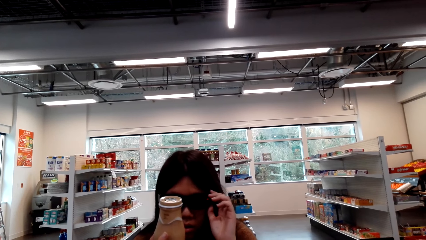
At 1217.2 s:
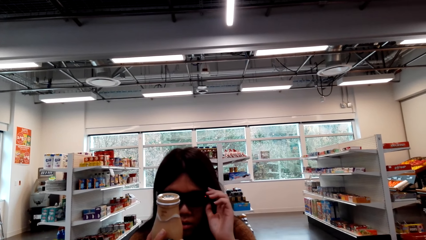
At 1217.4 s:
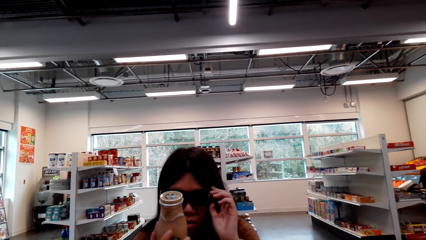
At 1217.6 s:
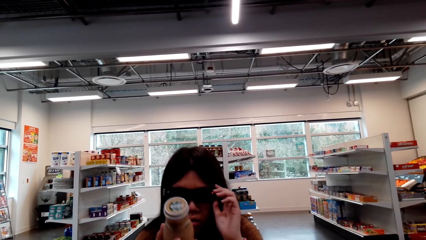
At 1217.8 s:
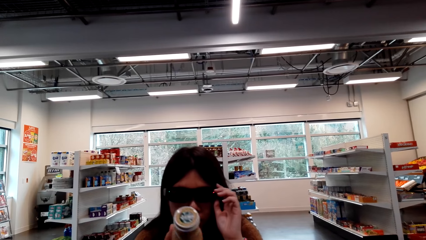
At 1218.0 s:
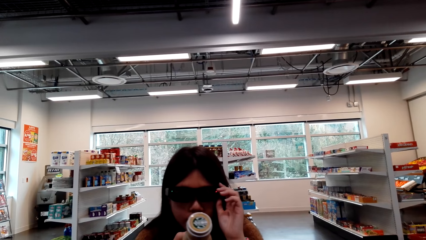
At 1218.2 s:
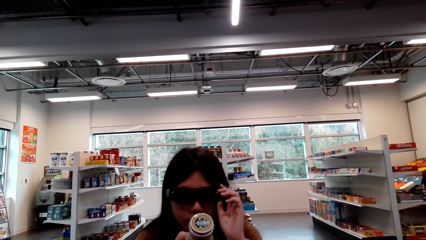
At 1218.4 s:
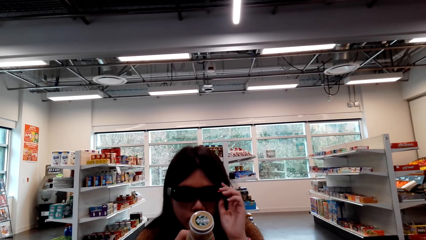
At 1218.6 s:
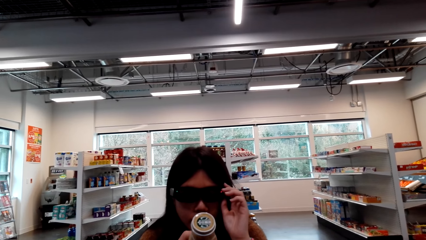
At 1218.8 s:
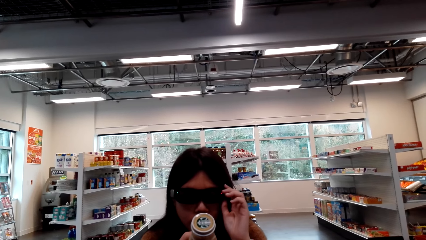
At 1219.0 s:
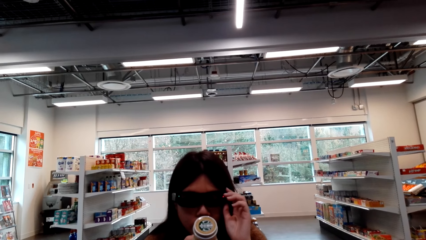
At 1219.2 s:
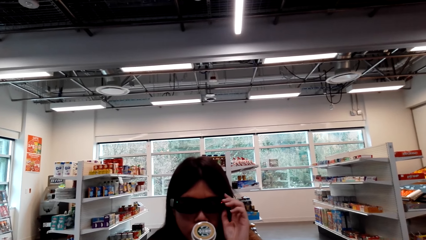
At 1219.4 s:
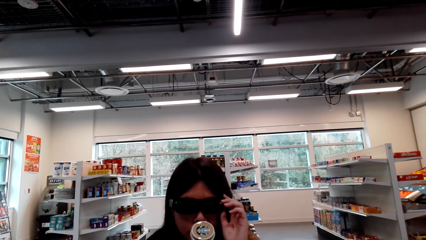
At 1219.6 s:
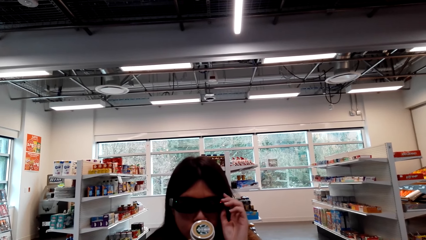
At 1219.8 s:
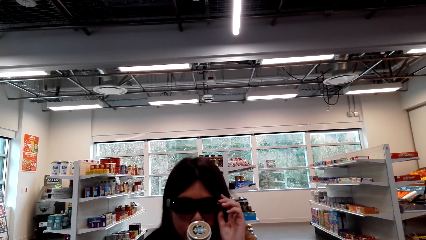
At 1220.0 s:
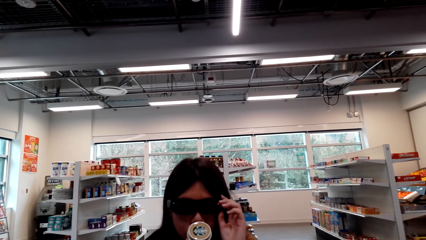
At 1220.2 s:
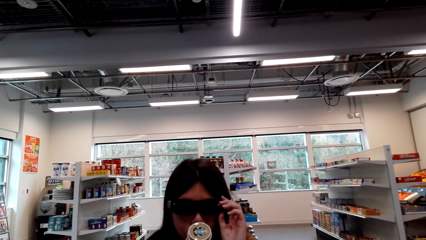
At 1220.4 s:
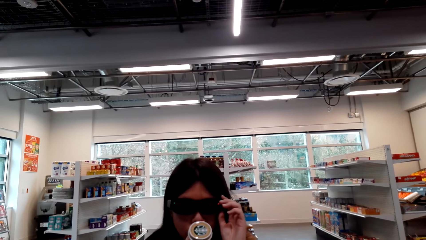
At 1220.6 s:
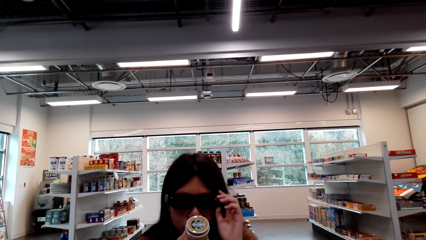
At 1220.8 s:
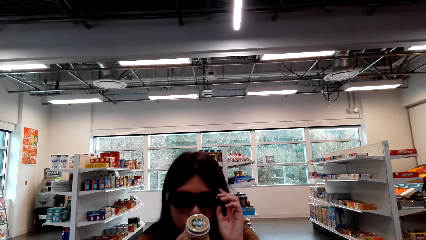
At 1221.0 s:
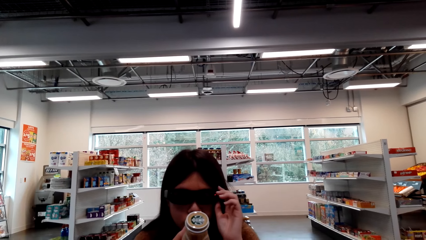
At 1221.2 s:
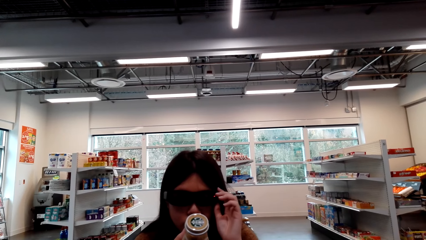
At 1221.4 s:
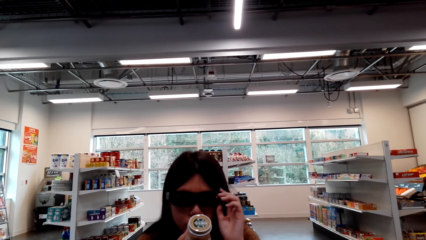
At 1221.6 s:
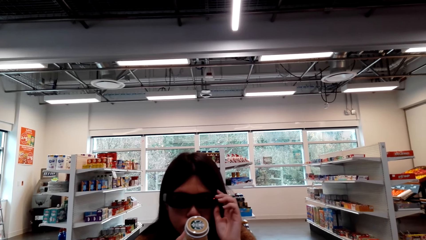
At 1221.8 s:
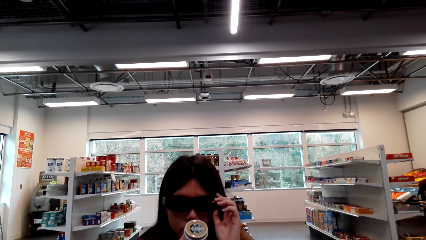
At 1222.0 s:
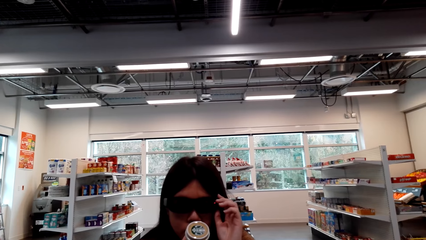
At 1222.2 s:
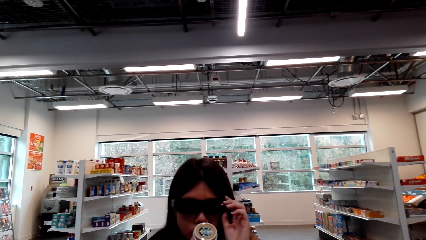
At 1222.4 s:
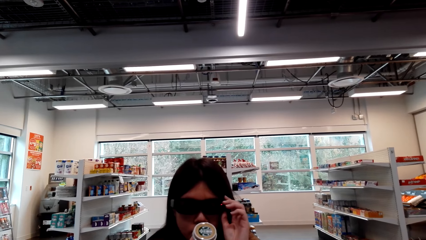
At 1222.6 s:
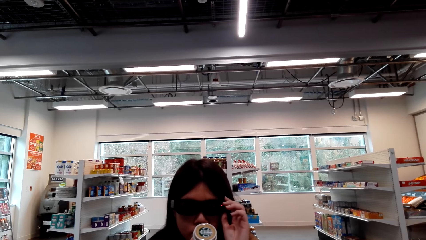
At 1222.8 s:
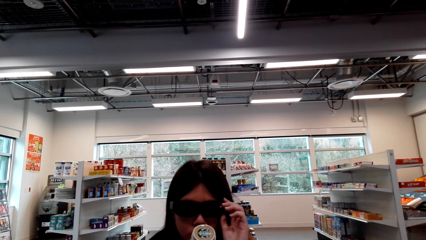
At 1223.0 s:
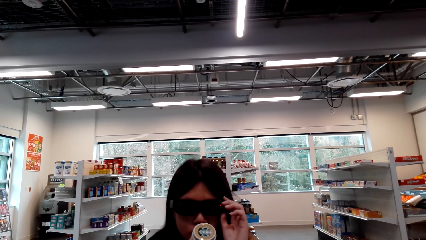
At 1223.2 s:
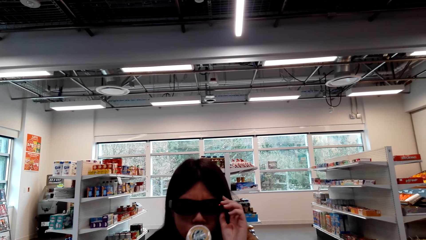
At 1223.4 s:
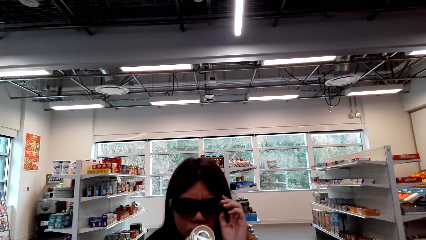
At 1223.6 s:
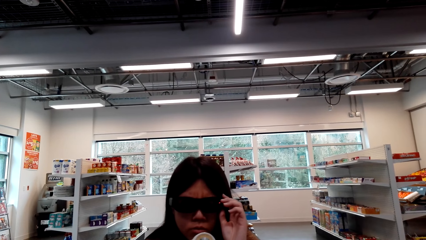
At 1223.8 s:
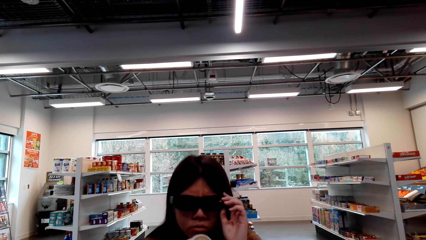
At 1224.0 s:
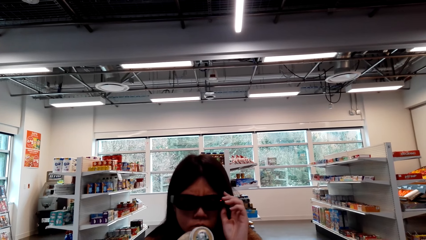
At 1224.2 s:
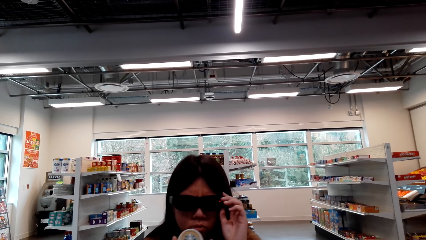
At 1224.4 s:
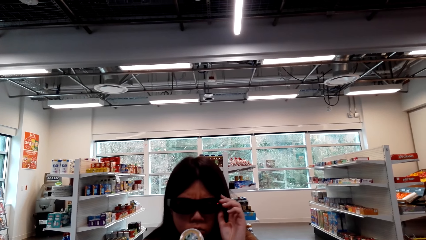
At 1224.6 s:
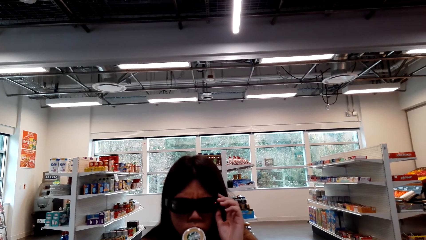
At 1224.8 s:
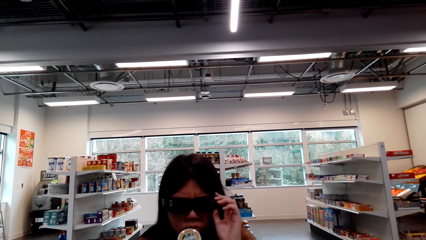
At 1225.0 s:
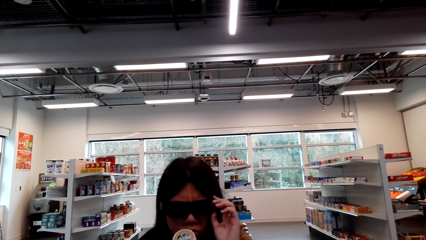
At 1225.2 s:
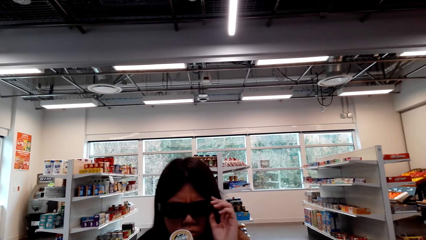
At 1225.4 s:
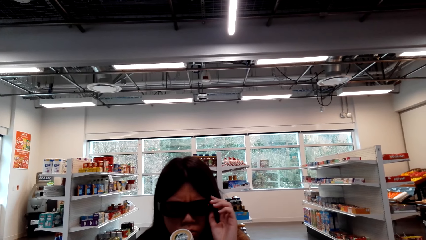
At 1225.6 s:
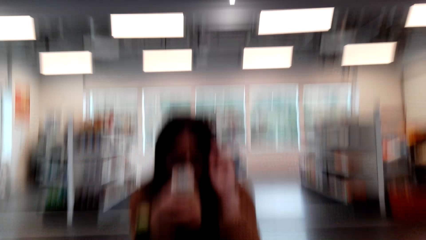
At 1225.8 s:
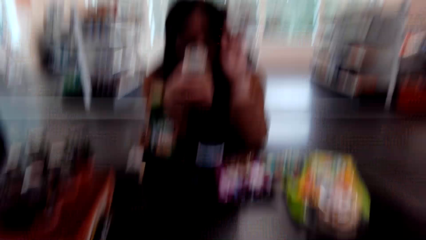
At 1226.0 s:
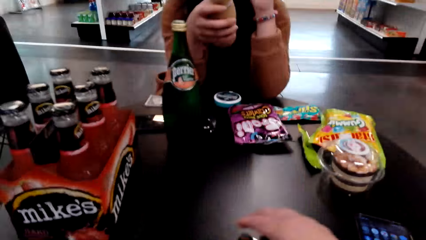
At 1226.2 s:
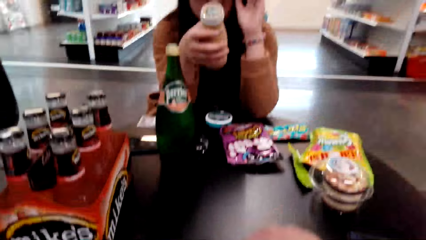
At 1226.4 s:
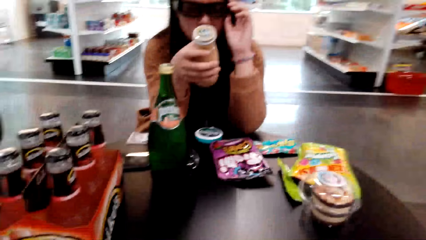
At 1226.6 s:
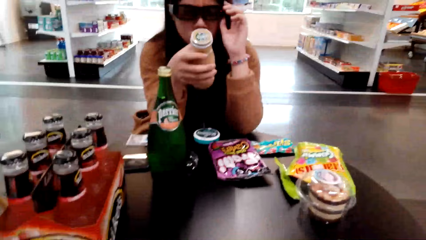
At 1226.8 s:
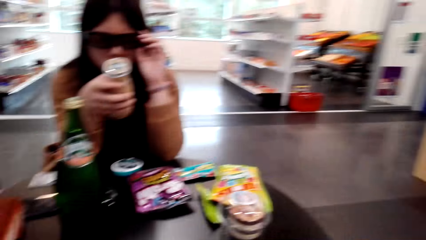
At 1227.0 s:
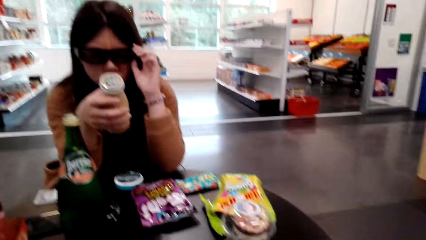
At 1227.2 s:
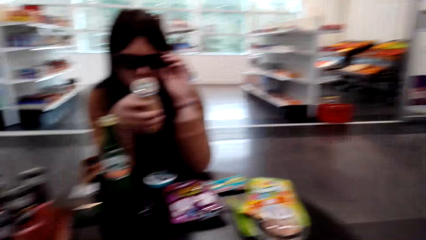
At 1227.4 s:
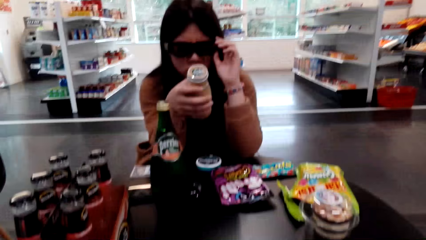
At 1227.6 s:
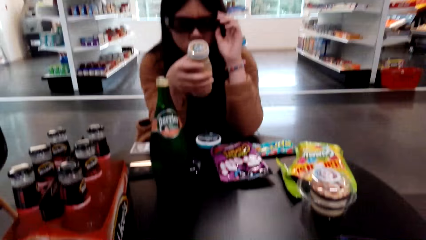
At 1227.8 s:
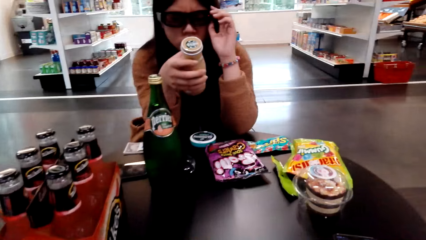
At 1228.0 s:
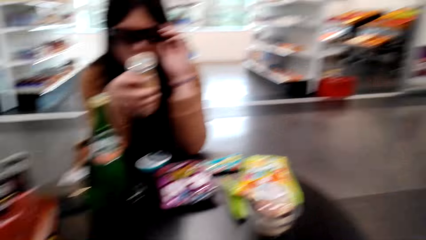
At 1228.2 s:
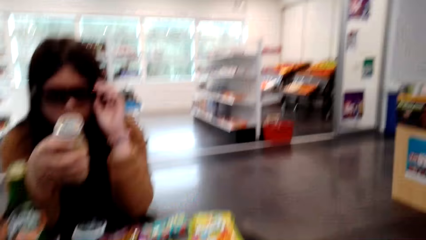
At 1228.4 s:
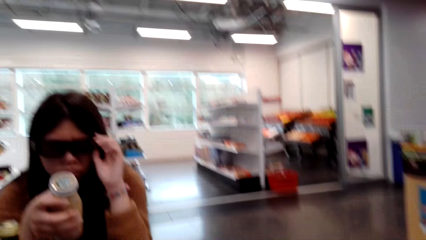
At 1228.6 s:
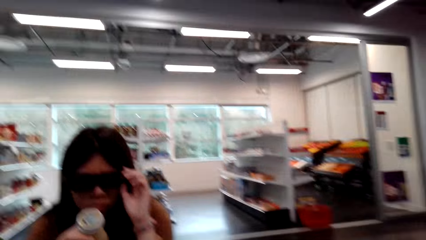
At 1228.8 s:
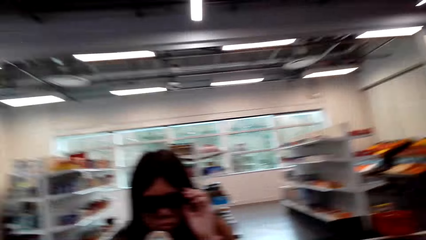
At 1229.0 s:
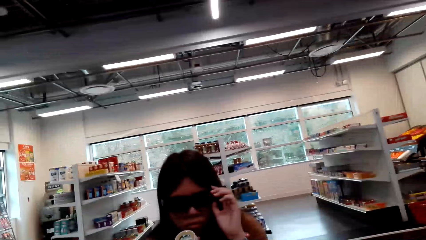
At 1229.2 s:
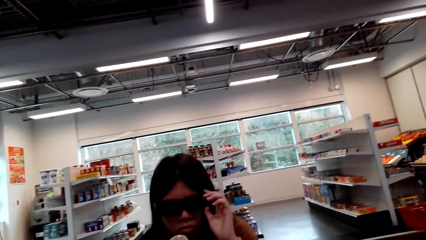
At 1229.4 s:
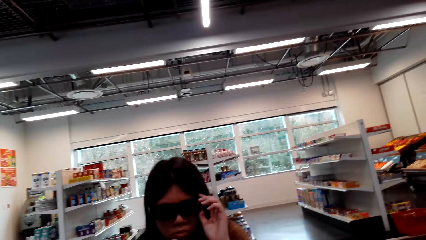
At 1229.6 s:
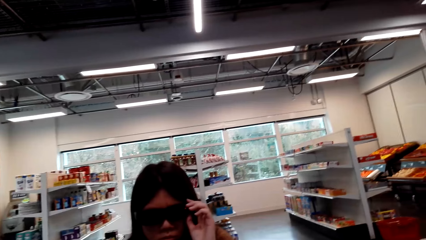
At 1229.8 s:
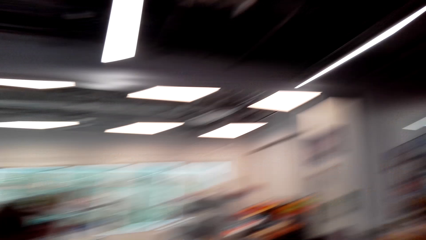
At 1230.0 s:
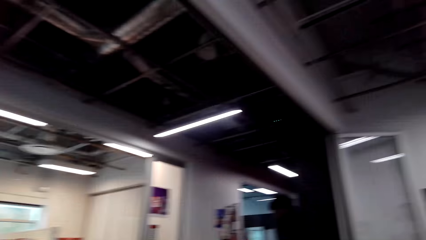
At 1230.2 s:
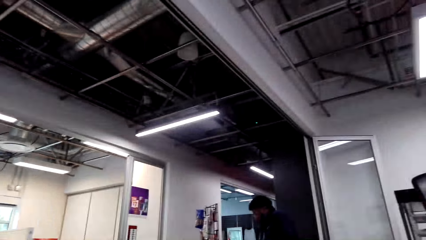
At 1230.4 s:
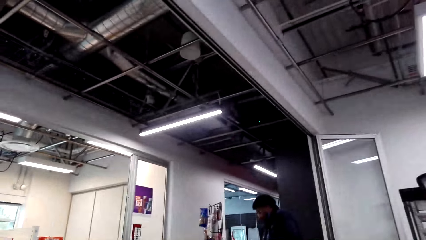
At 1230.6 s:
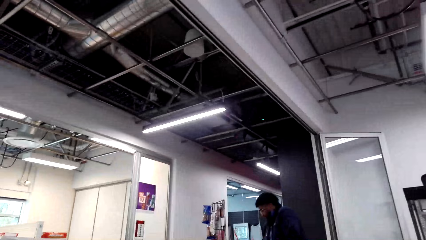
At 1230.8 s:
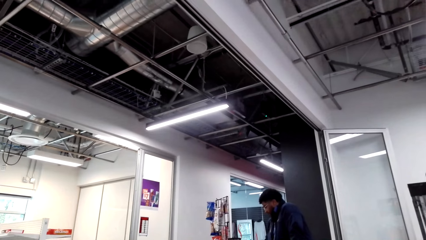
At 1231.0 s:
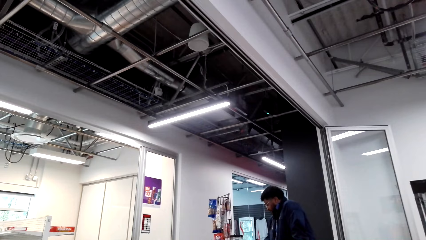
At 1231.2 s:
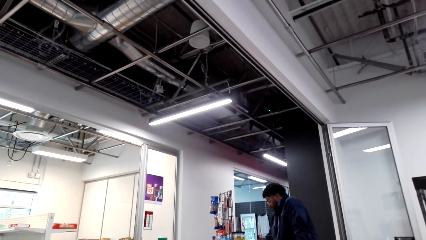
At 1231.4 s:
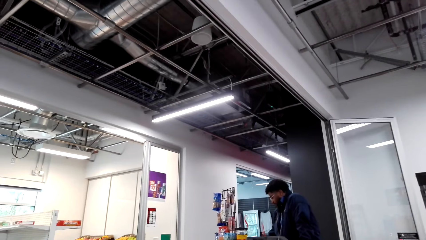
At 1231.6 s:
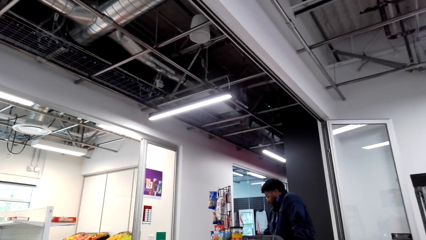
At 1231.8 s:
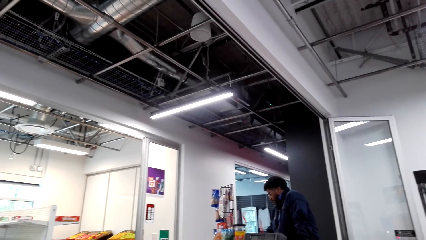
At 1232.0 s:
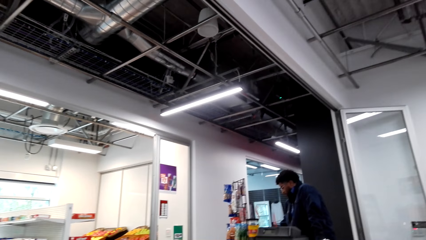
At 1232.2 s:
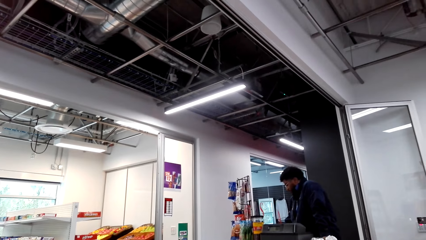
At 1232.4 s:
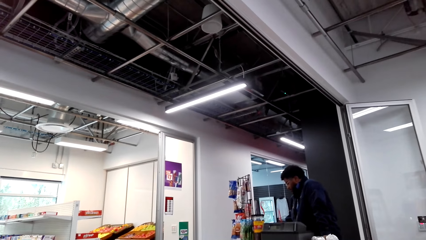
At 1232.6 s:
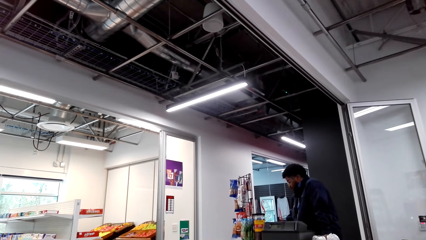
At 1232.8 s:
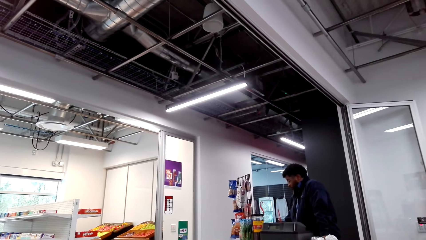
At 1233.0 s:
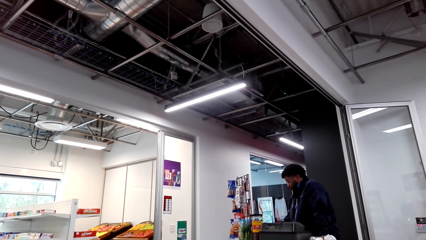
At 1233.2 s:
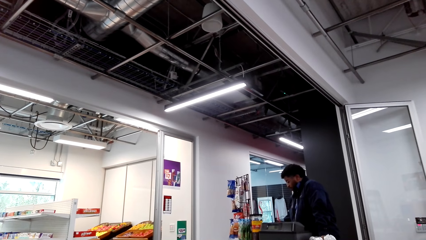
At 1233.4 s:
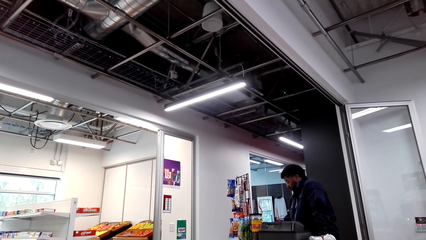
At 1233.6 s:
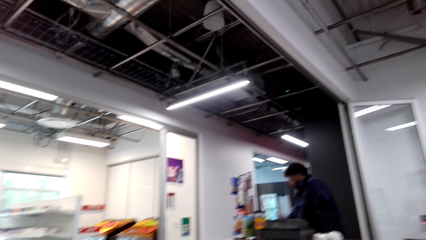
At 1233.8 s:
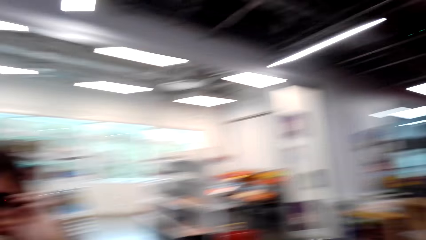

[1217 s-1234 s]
A lady speaks to the camera wearer. The lady holds a bottle. She stares at the bottle. The lady holds the bottle. The lady speaks to the camera wearer. The camera wearer looks around the supermarket.
